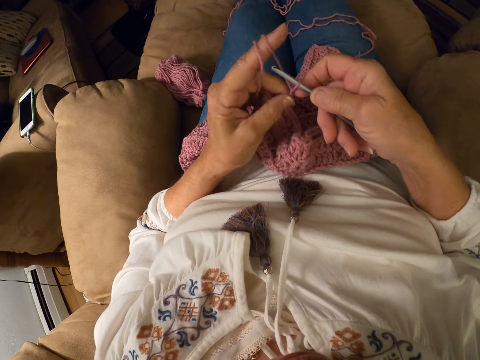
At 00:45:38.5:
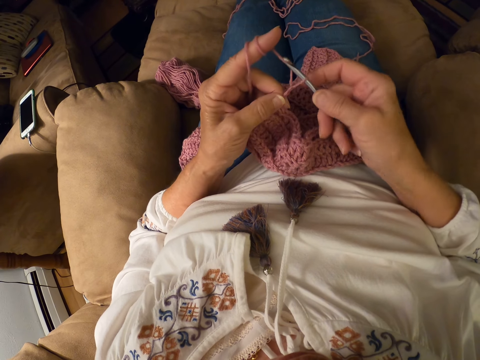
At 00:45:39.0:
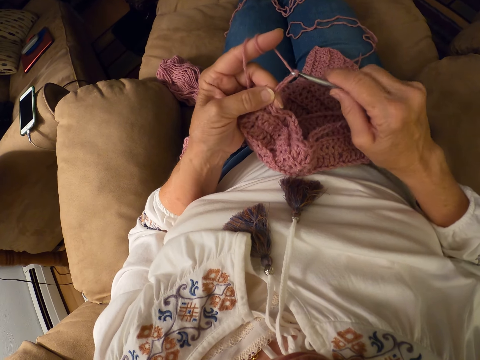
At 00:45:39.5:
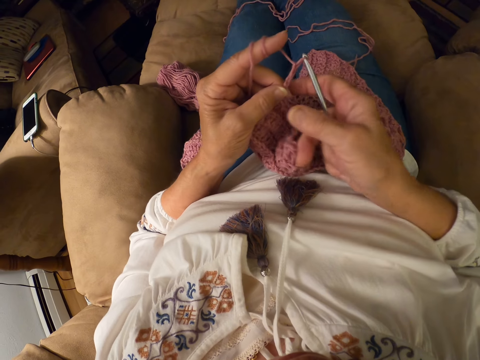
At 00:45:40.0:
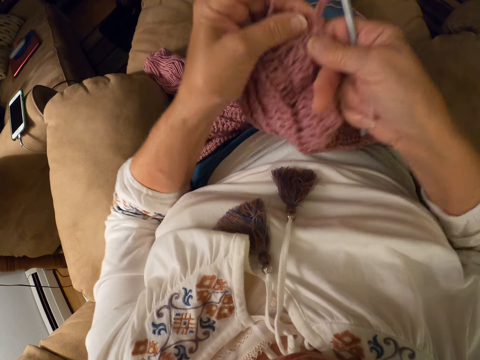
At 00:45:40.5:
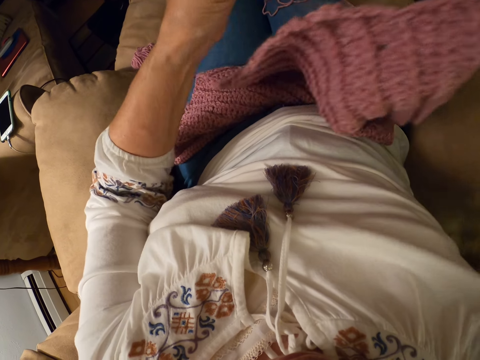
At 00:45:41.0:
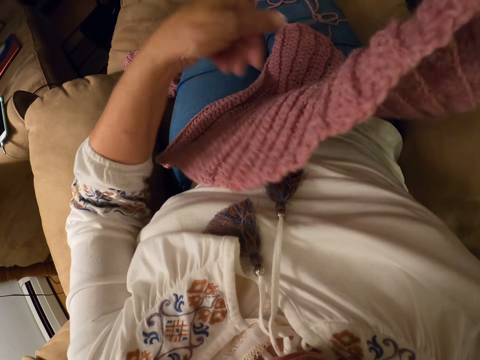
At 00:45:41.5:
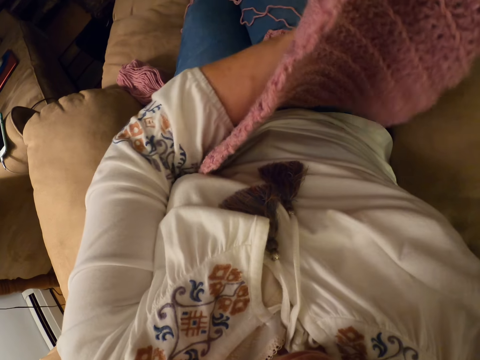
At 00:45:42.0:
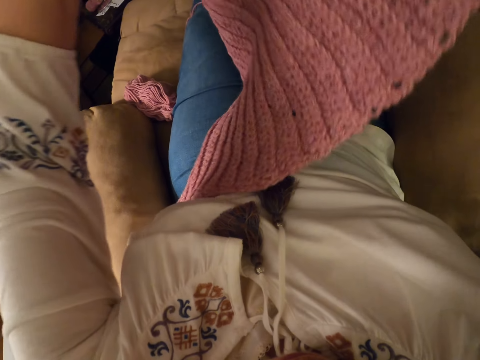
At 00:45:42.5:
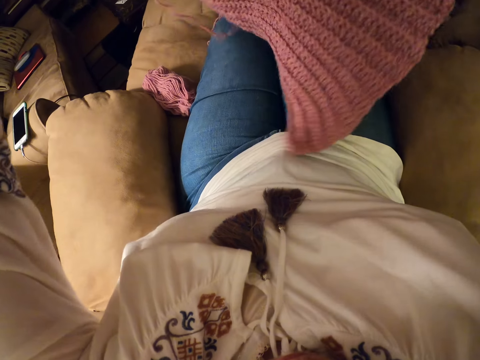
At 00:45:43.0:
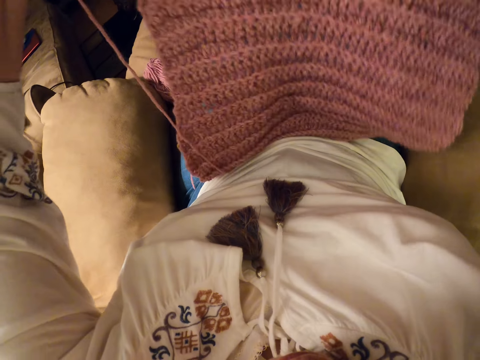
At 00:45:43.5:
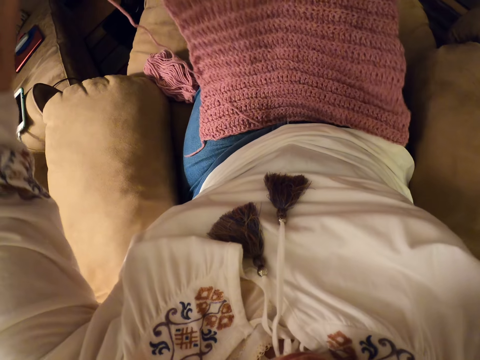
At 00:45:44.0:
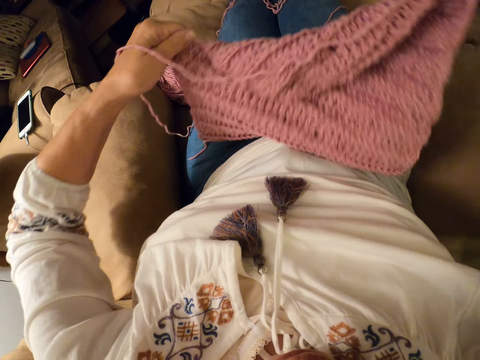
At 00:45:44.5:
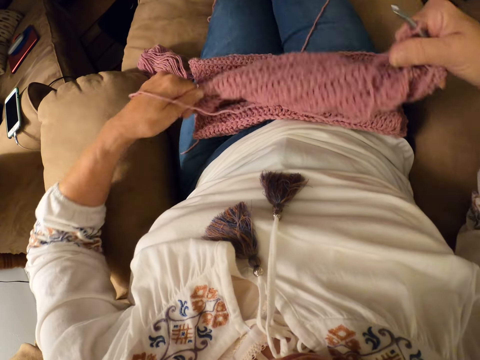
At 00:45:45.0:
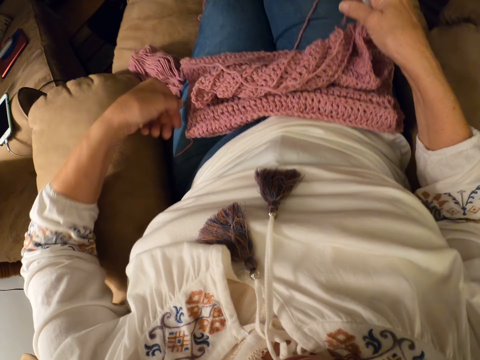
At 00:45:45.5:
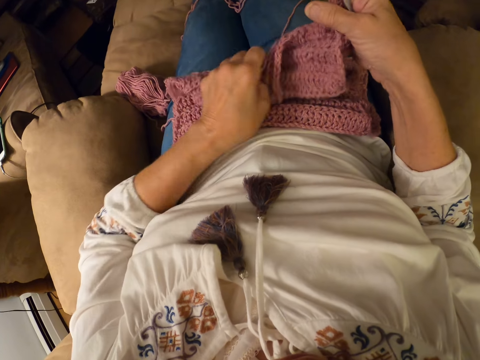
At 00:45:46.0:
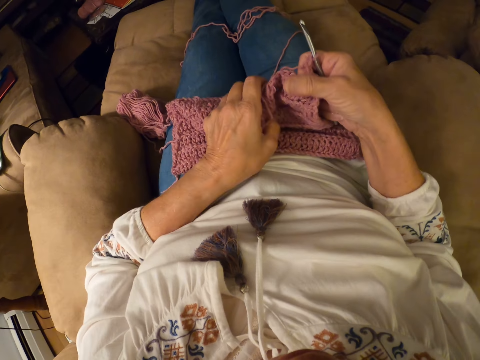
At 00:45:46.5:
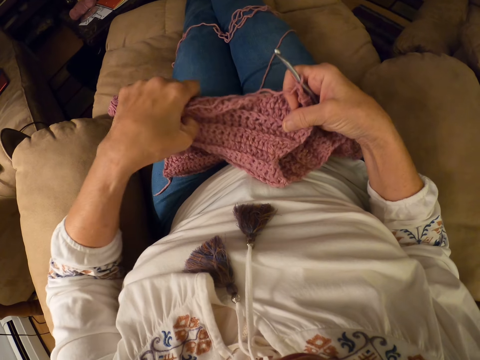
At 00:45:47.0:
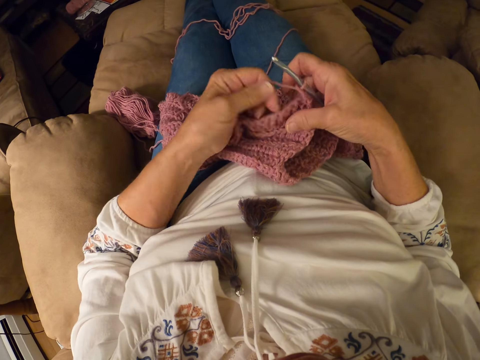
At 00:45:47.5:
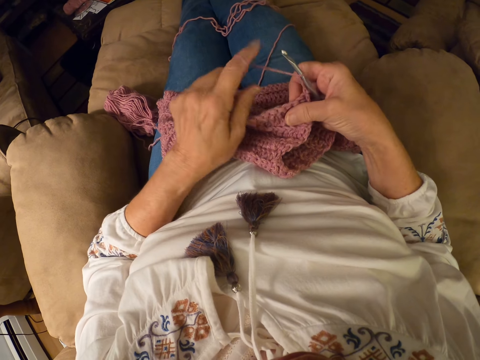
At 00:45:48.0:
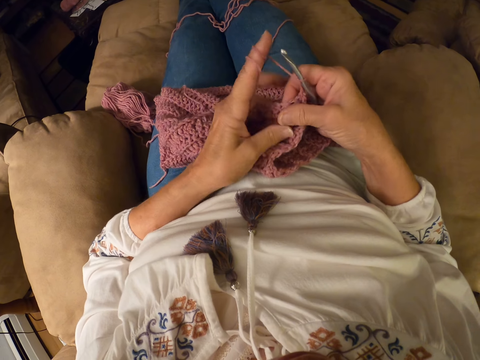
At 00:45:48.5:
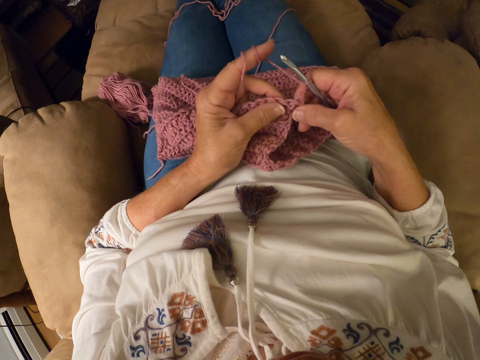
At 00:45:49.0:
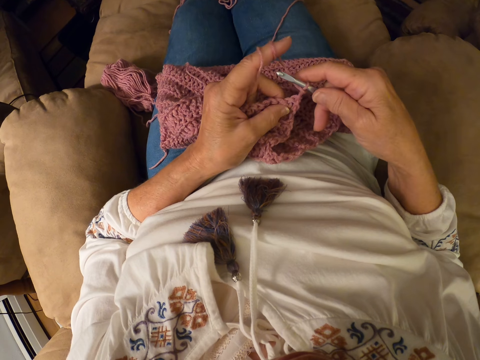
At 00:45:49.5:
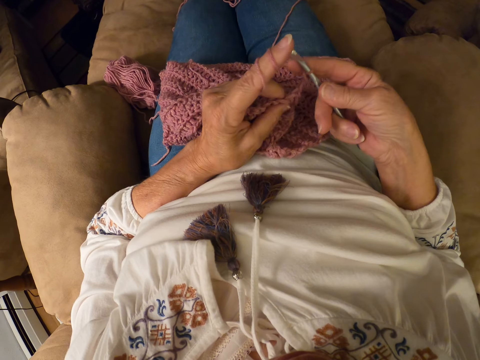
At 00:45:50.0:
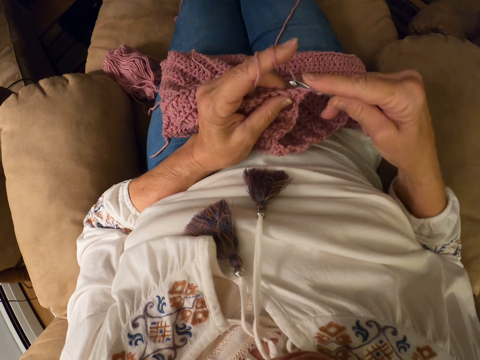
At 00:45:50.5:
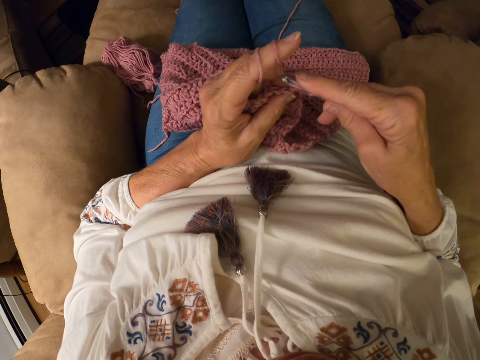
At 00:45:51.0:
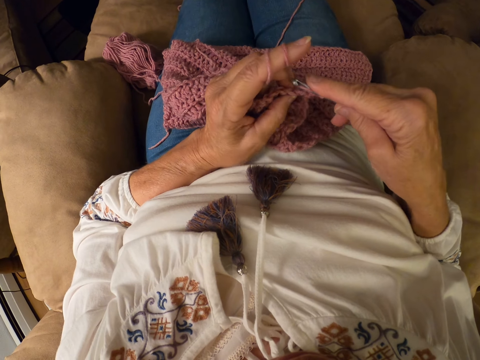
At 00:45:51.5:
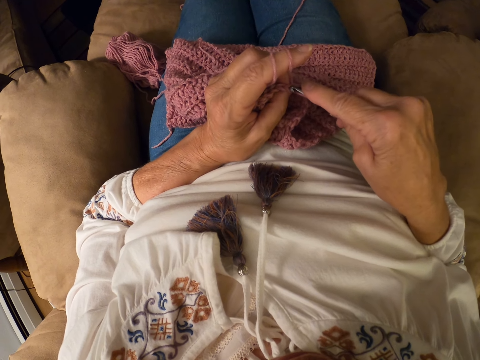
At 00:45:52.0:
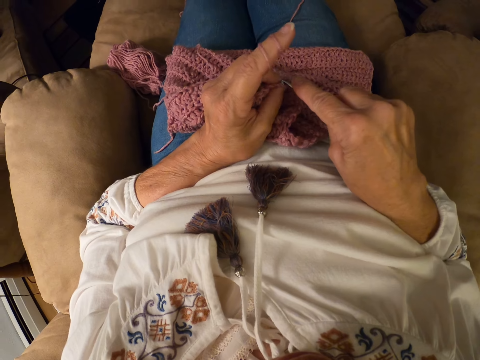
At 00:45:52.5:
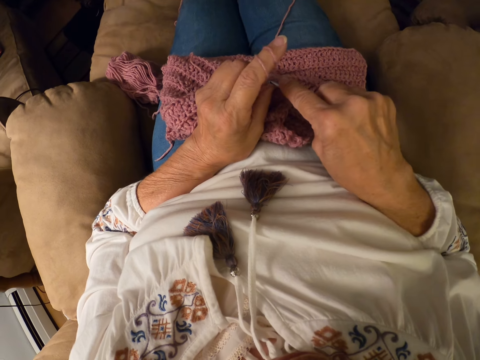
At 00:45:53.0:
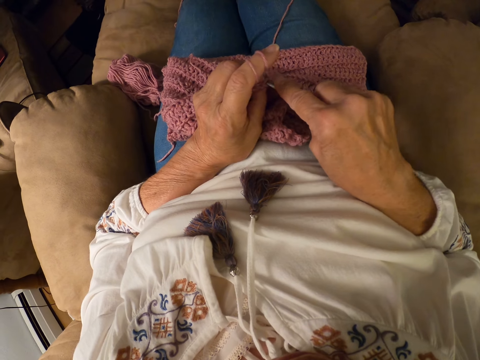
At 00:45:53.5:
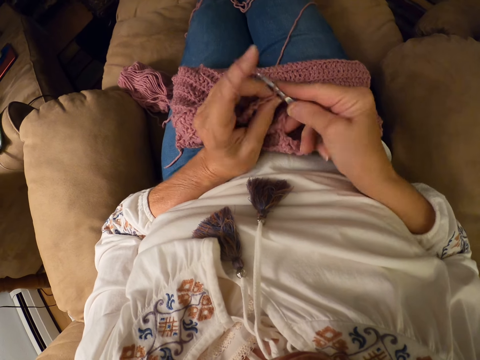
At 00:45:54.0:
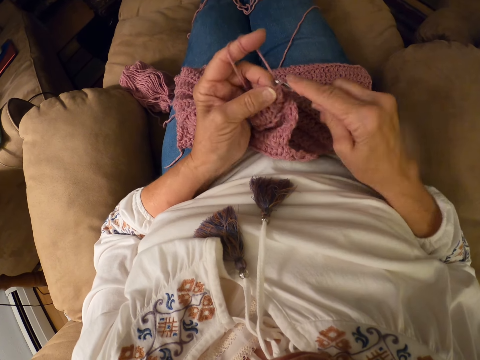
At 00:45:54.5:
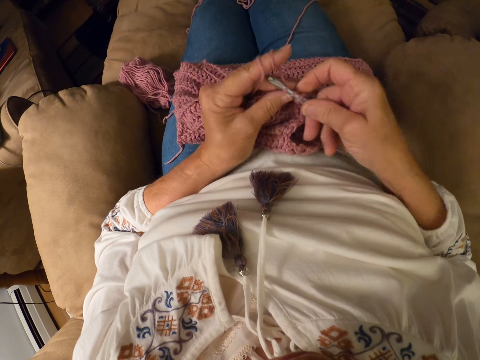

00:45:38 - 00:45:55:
The camera wearer stops knitting the fabric. She adjusts placement of the fabric. She adjusts the yarn. She rolls the yarn with her left index finger. She crochets the yarn with a crochet hook.

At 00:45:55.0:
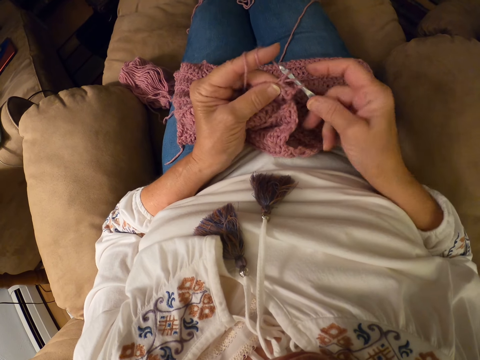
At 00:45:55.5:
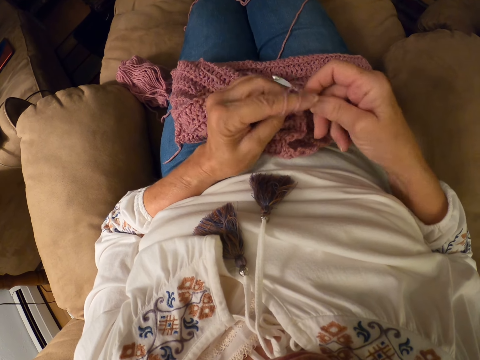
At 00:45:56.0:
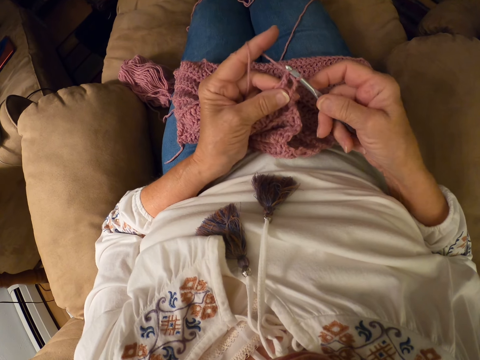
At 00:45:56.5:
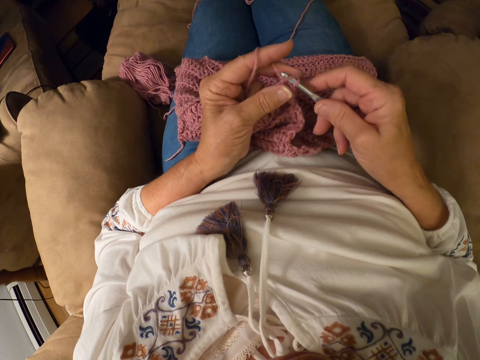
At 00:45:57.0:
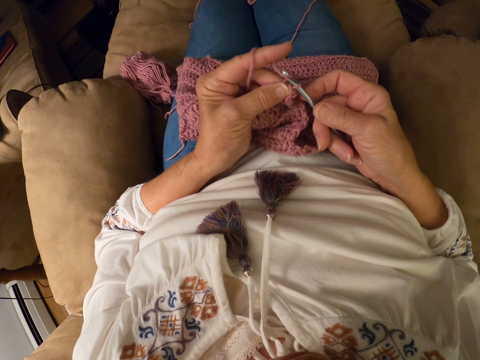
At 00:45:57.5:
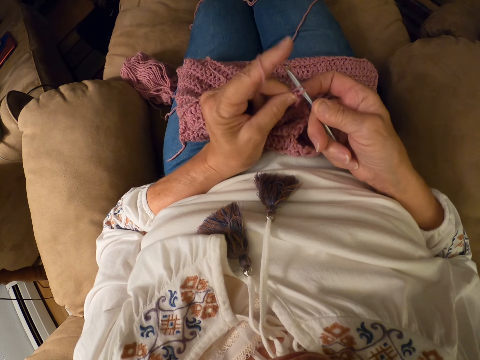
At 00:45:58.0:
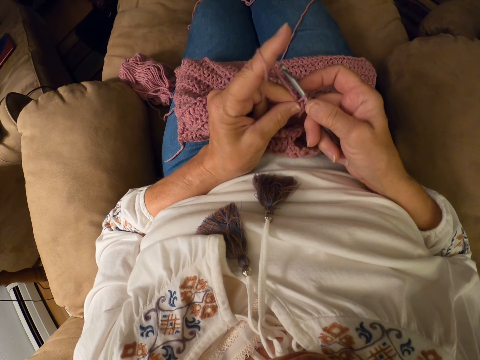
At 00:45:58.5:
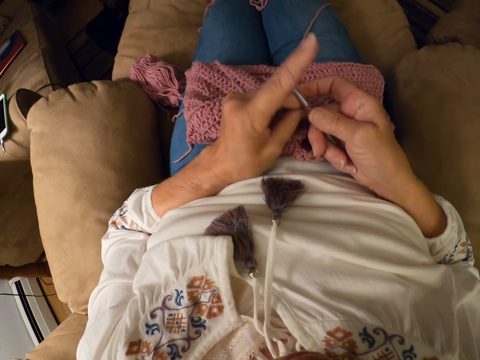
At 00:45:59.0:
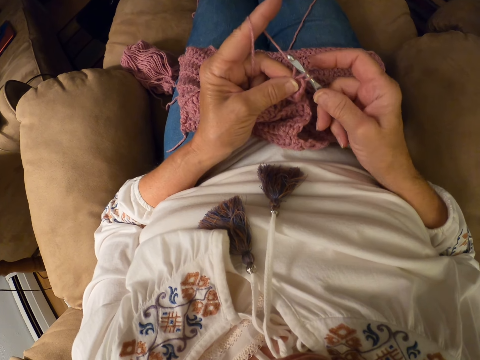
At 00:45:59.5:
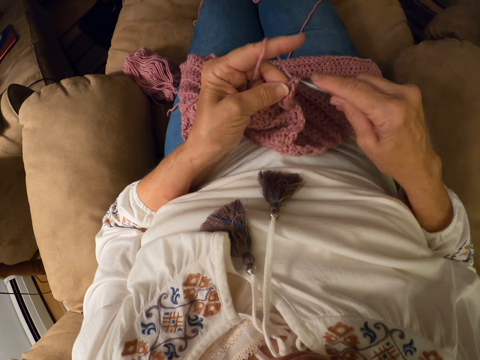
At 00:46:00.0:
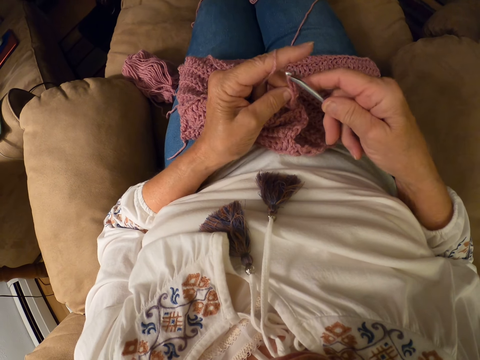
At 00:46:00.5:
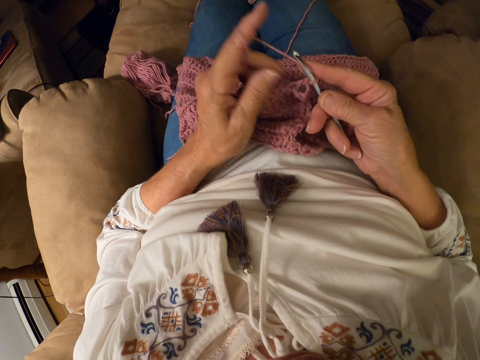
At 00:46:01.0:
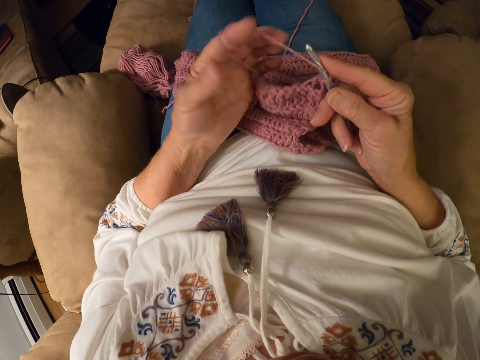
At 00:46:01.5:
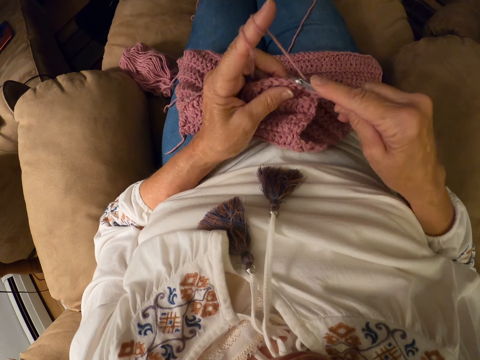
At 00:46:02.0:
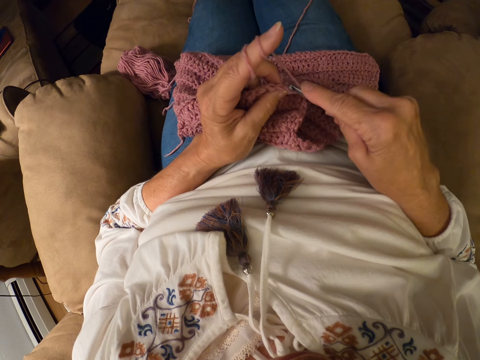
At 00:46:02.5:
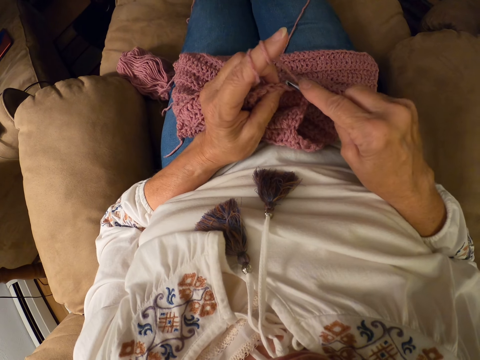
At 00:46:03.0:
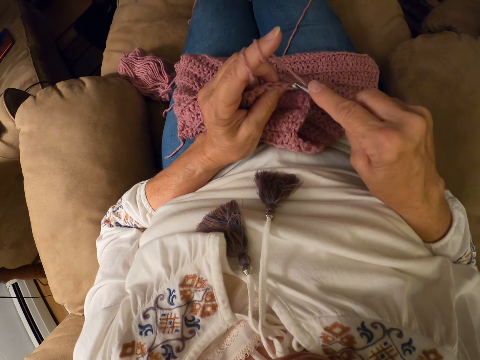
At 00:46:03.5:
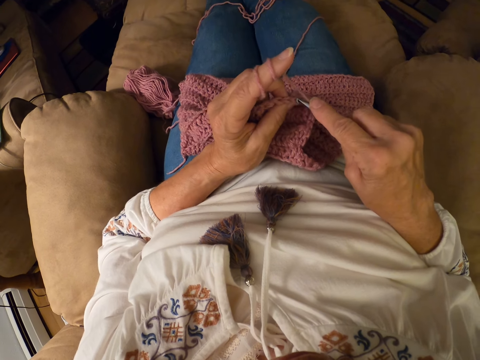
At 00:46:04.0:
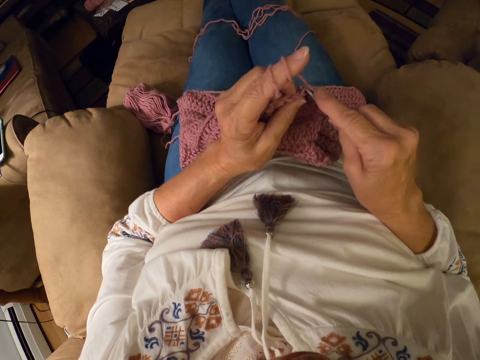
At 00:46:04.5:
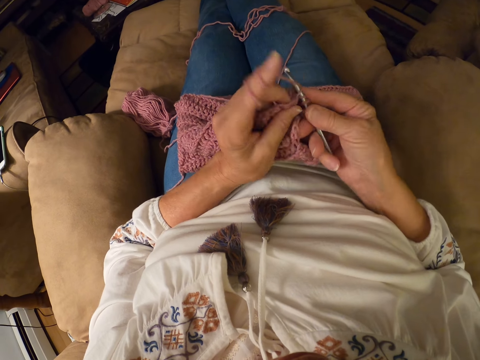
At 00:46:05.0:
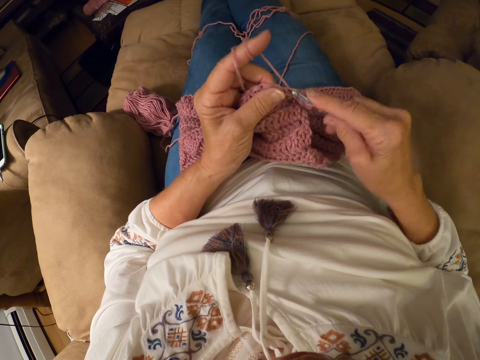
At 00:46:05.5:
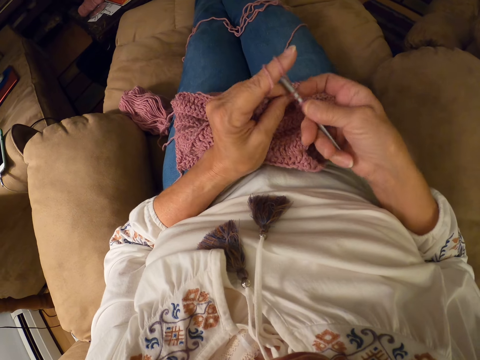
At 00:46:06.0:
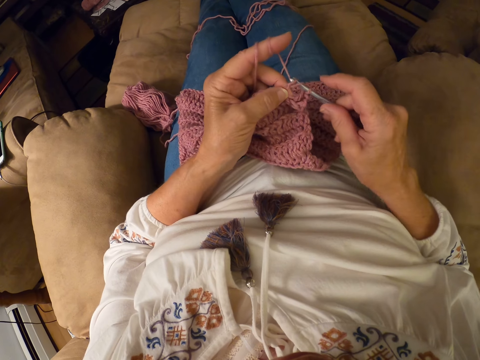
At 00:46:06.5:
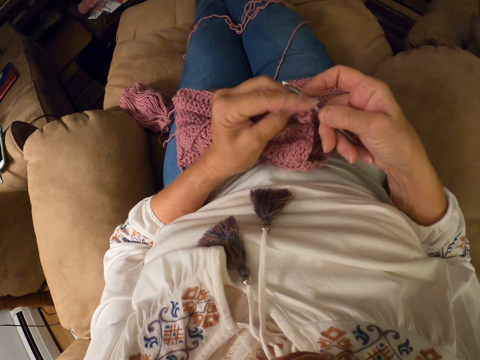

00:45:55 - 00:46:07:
The camera wearer rolls the yarn with her left index finger. She crochets the yarn with a crochet hook.
